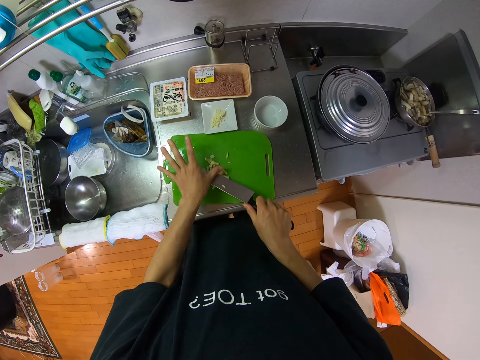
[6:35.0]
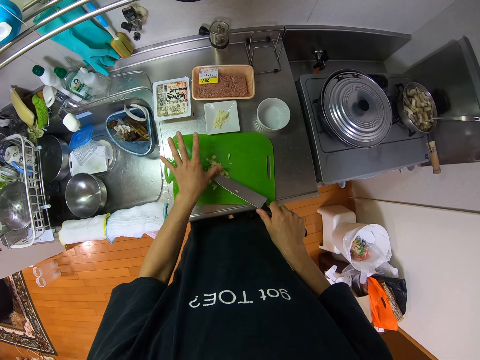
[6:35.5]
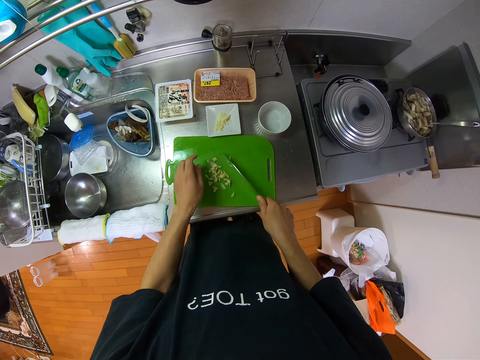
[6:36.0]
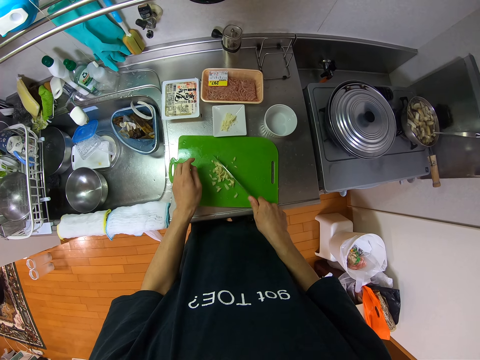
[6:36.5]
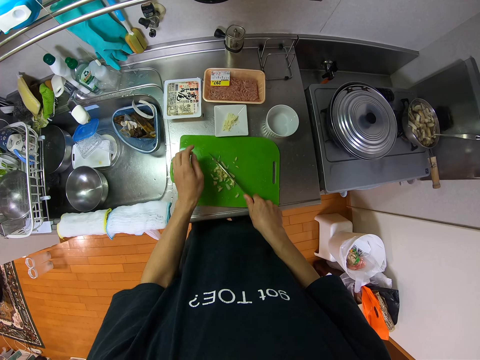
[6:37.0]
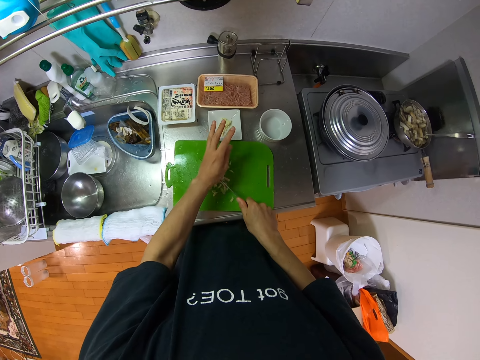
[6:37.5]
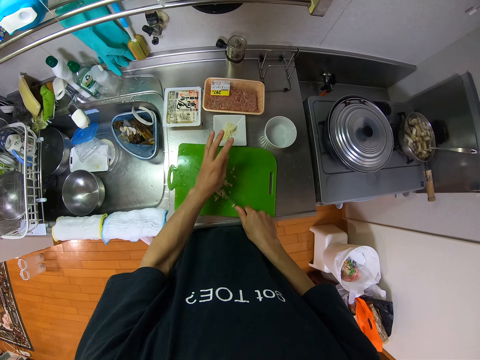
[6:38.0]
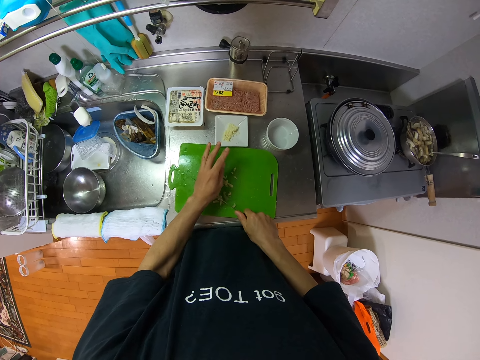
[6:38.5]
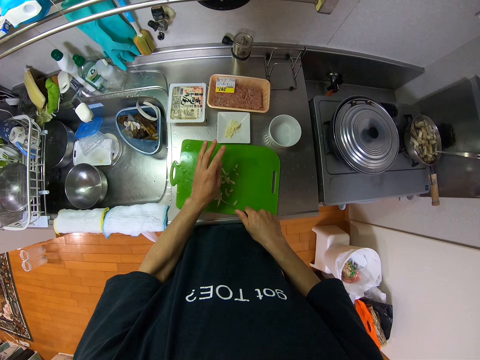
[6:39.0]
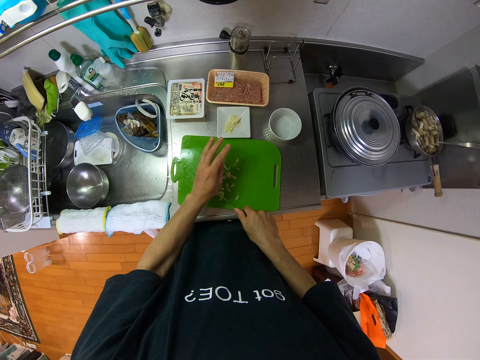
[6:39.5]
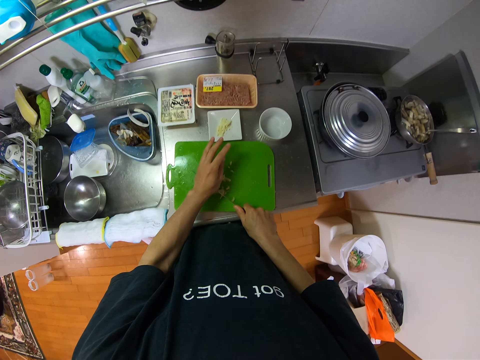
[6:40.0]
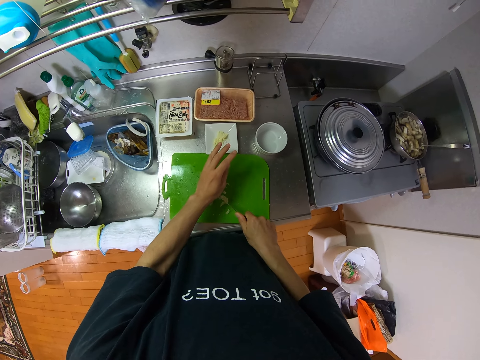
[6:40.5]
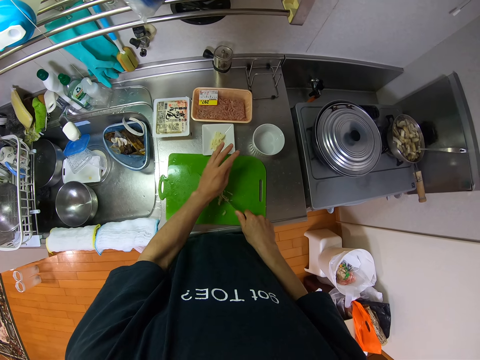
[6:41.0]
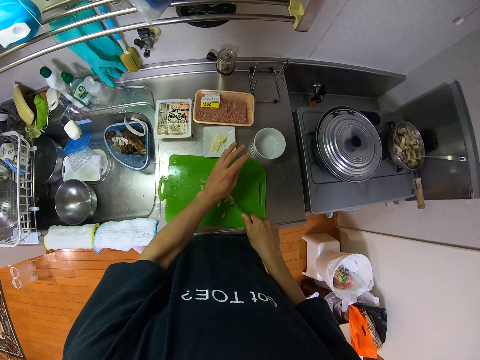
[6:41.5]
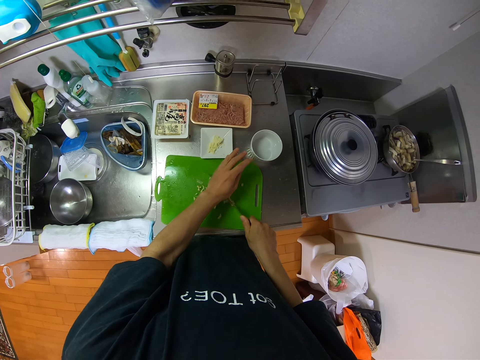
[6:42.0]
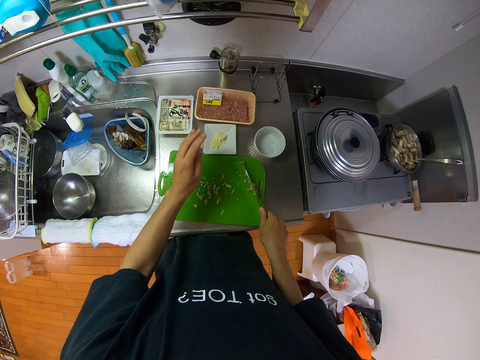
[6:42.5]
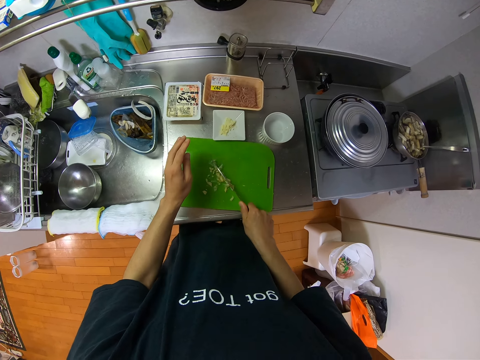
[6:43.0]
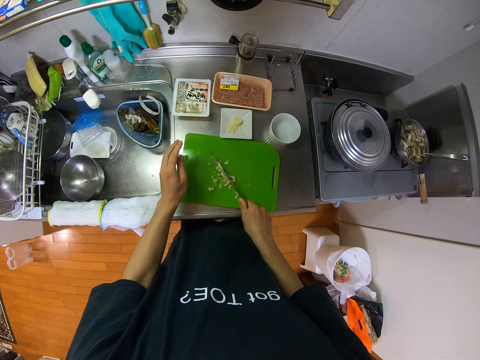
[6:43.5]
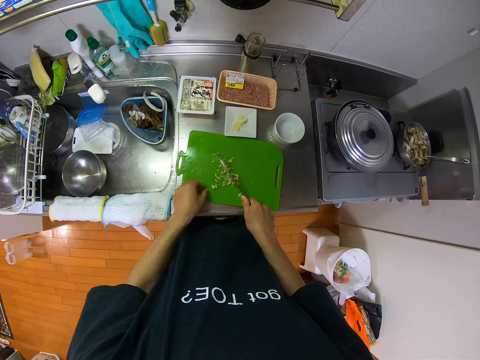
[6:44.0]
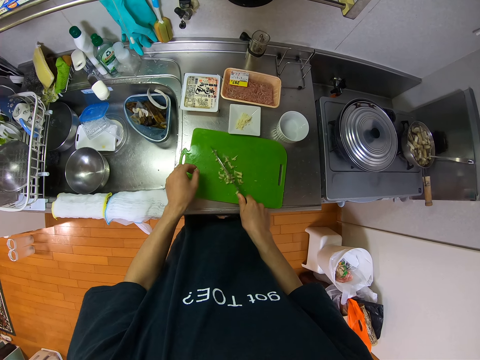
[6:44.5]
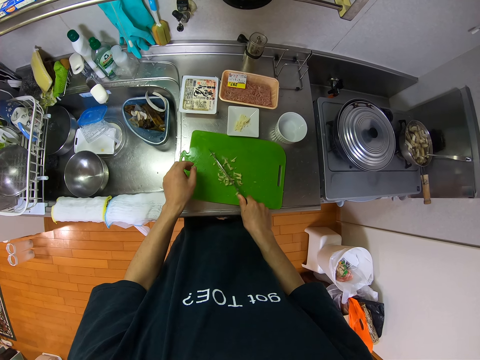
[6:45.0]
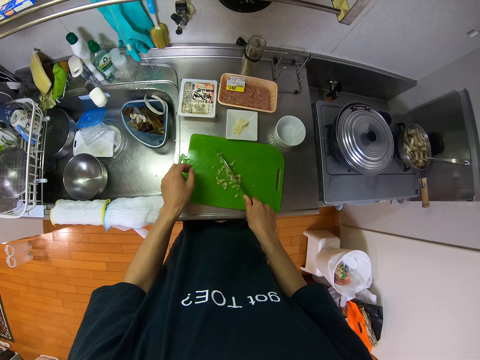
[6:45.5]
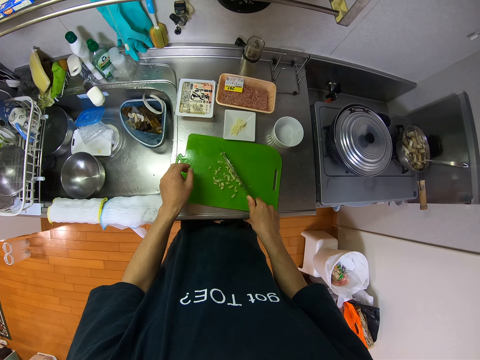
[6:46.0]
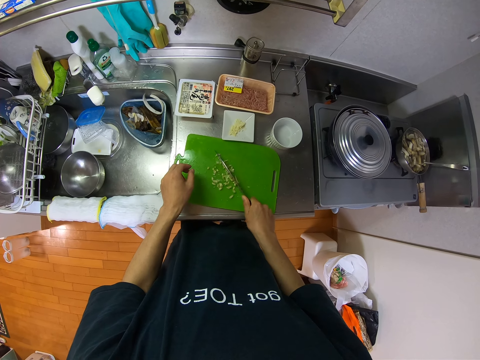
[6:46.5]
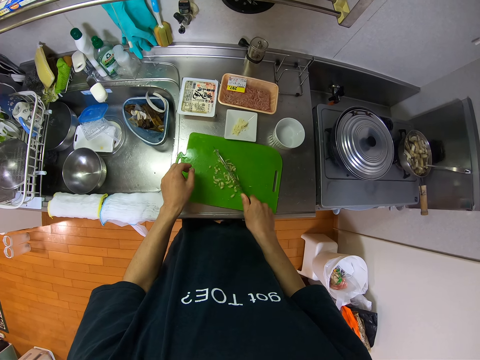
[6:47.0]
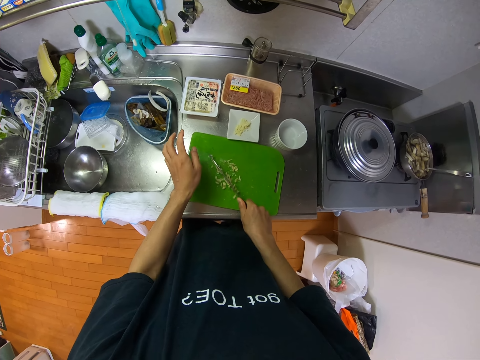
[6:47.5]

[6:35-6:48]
The camera wearer cuts the potato pieces. They press the knife with the hand. They move the hand. They cut the potato pieces. They move the potato pieces. They cut the potato pieces.

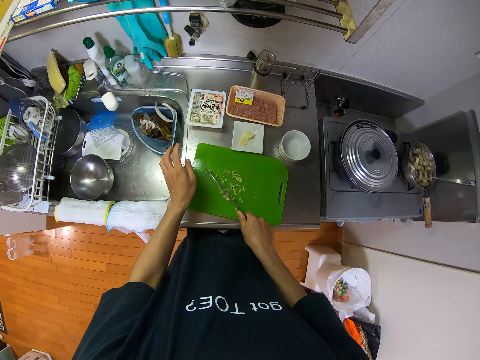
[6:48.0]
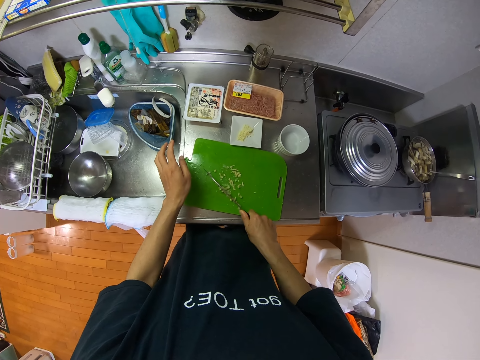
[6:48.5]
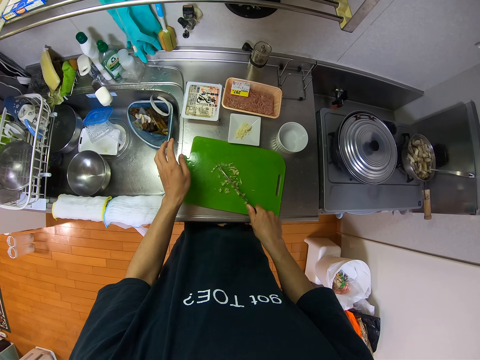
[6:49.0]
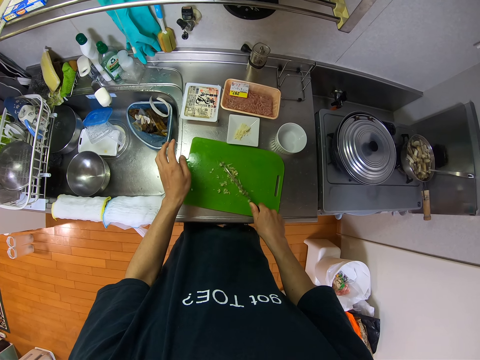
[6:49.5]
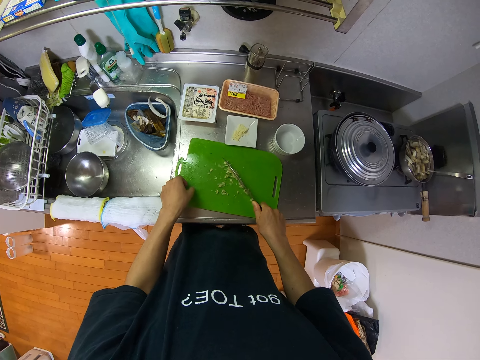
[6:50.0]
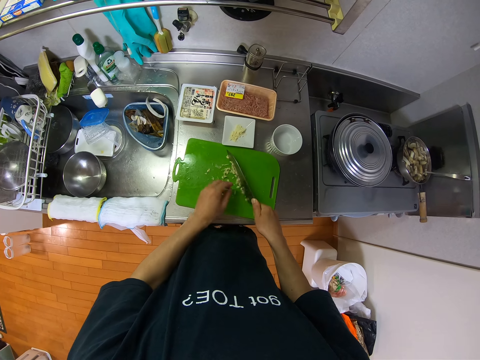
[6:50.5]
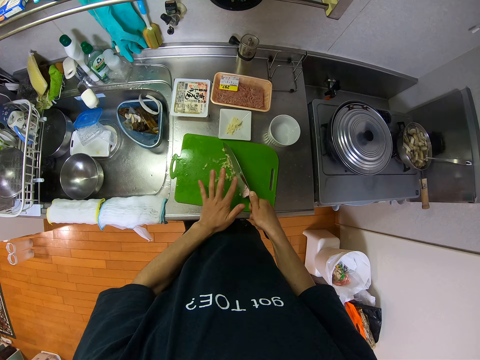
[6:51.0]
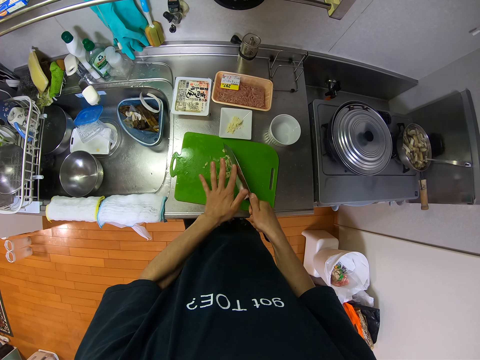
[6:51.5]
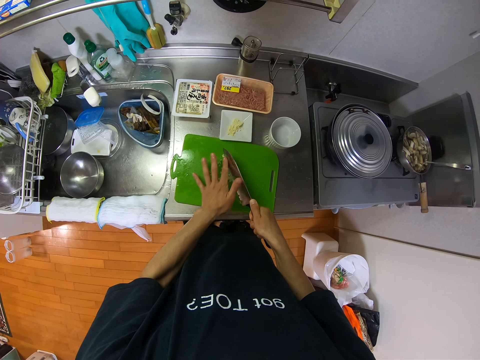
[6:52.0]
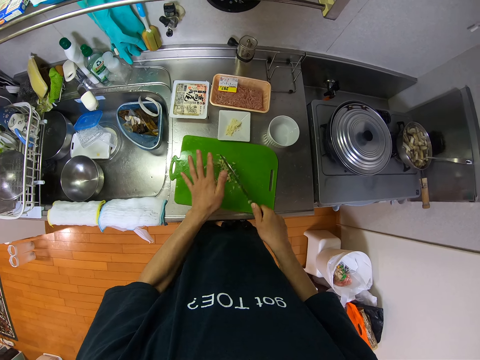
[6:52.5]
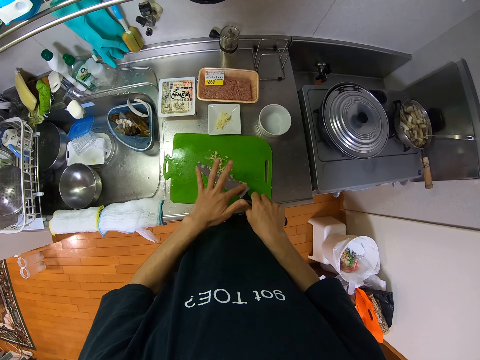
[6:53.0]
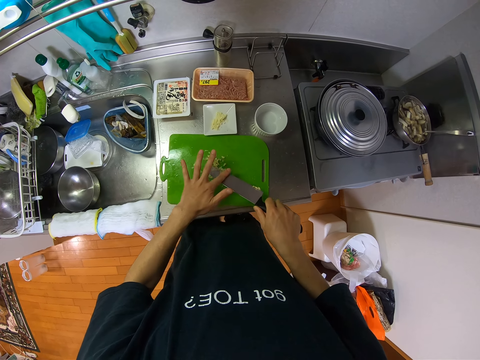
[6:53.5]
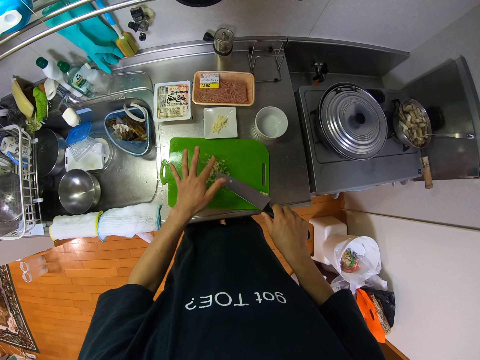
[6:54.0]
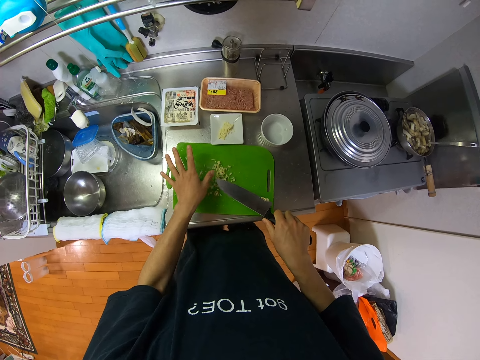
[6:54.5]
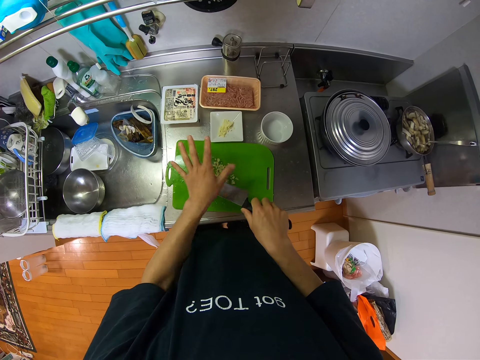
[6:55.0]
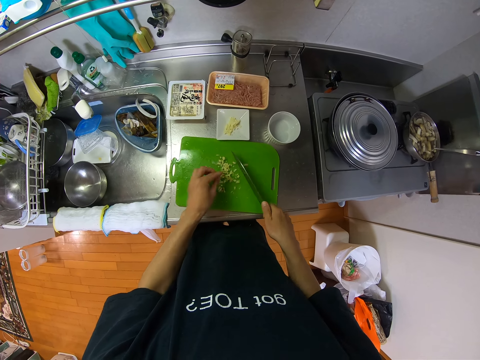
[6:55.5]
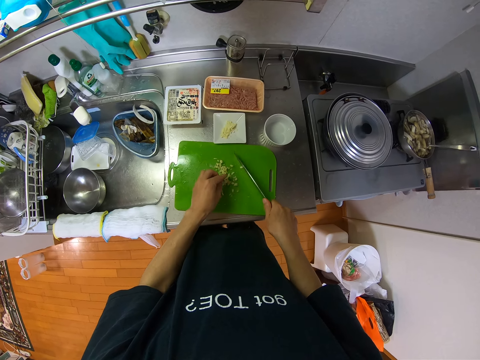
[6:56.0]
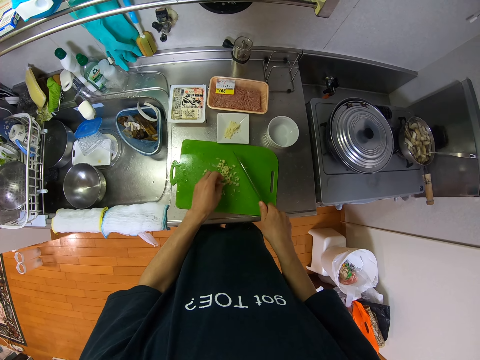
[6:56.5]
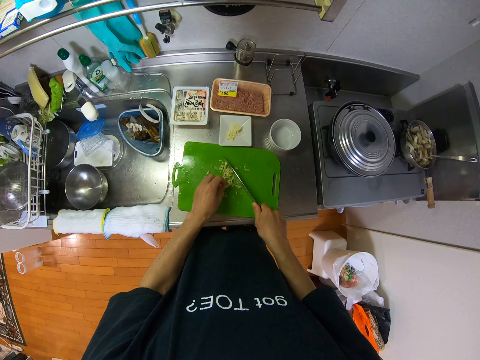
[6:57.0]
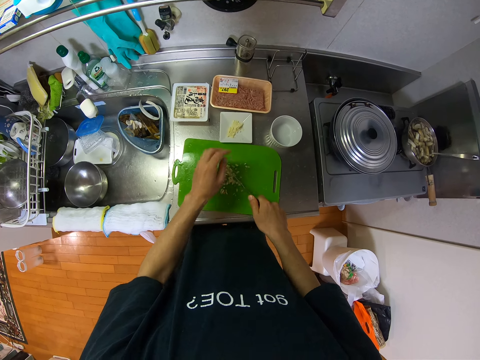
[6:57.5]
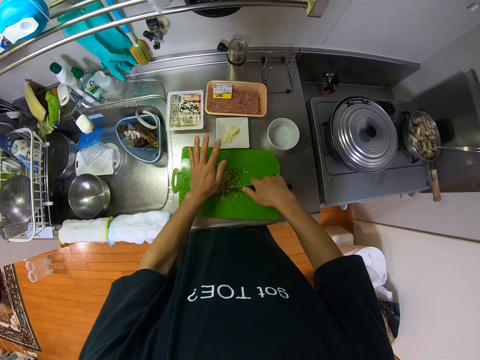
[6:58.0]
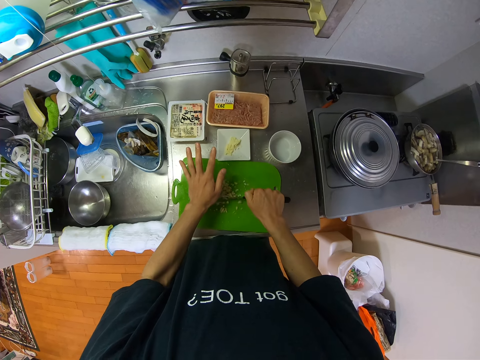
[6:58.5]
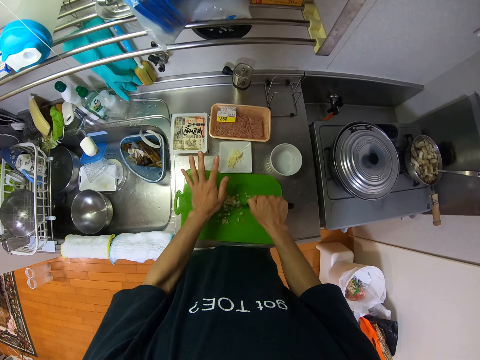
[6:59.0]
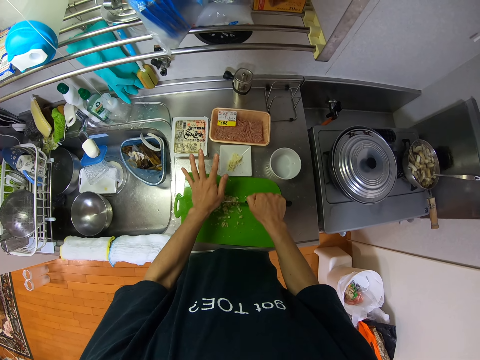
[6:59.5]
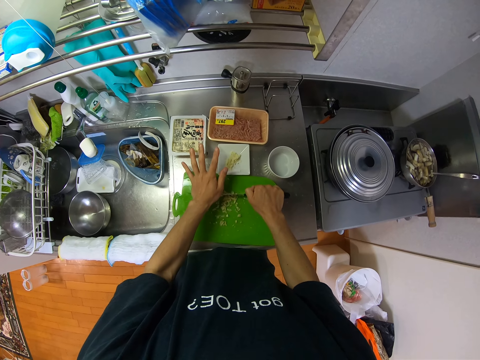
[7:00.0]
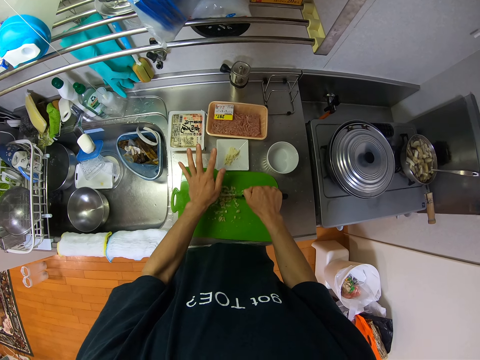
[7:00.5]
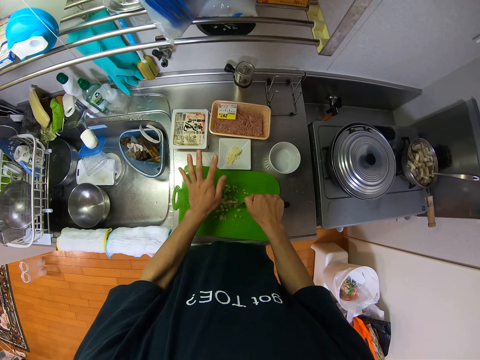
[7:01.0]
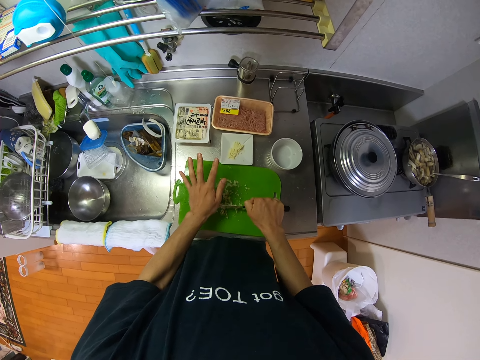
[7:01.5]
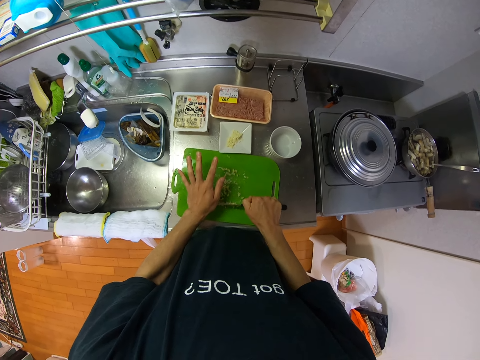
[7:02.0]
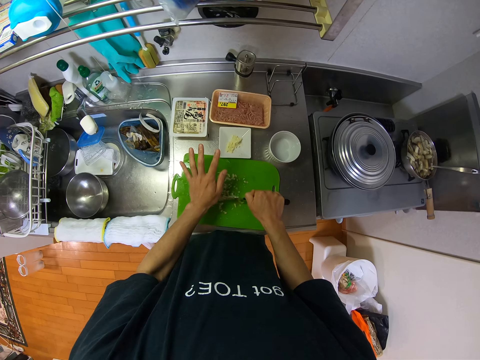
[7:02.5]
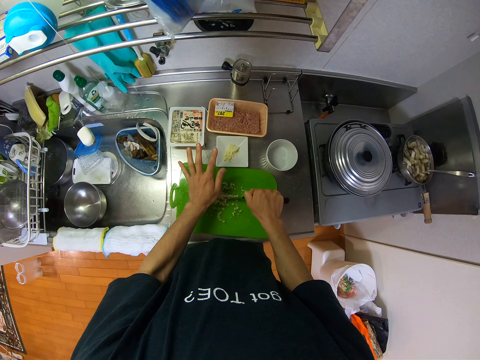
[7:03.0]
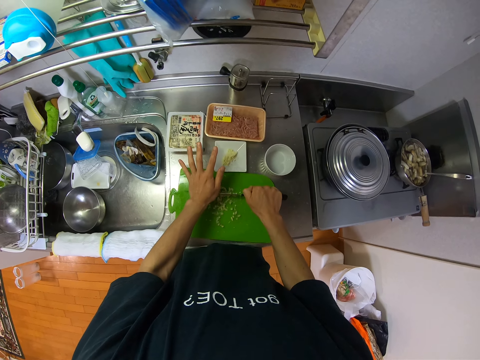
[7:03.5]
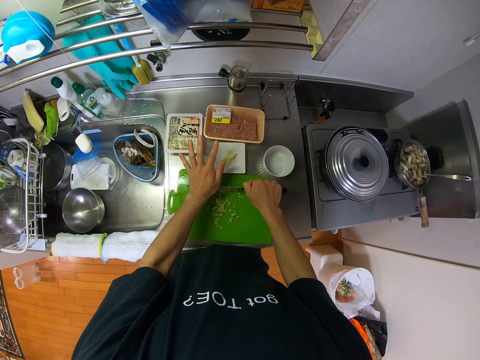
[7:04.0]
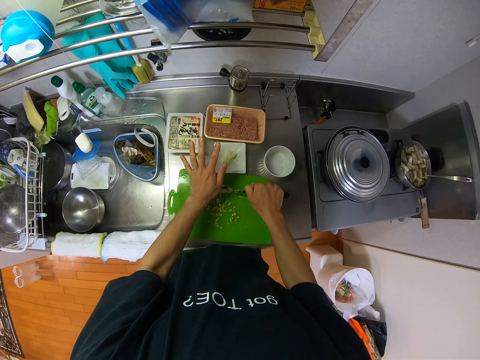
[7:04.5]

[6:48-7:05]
The camera wearer moves the potato piece. She removes the potato pieces from the knife. She drops the fruits on the knife on the tray with her hand. She touches the potato pieces. She cuts the fruit on the tray with the knife. She presses the knife with the hand.
